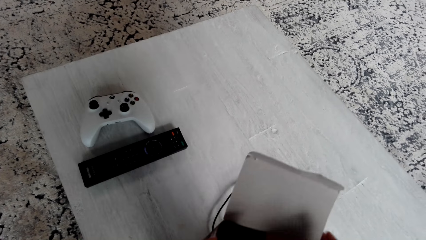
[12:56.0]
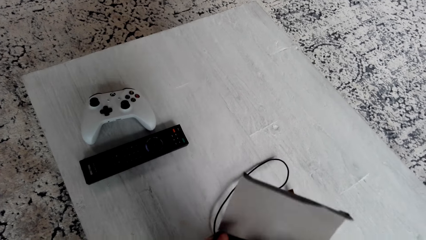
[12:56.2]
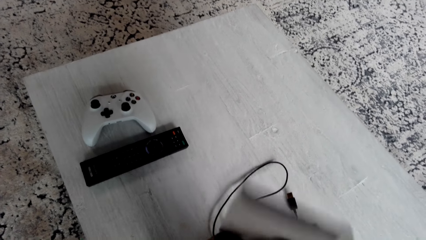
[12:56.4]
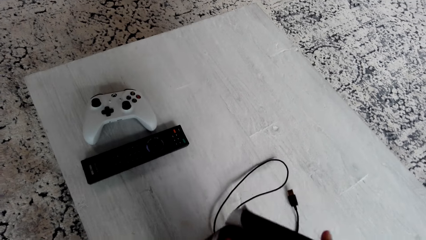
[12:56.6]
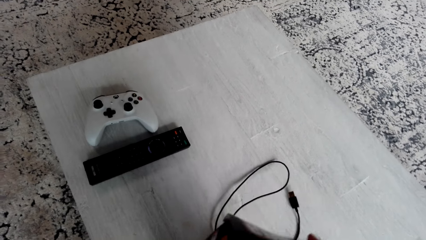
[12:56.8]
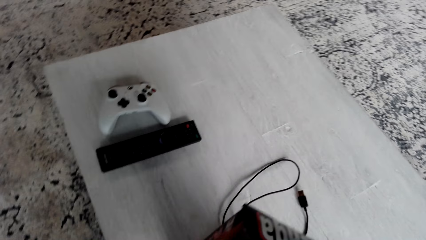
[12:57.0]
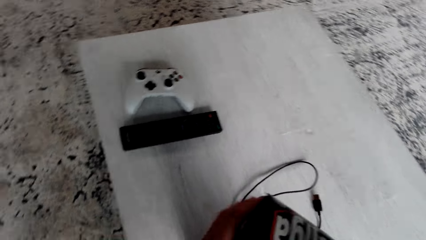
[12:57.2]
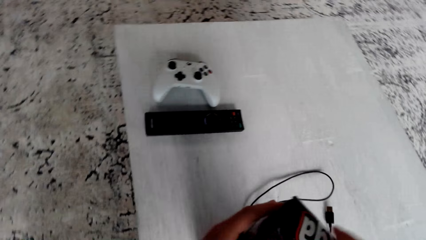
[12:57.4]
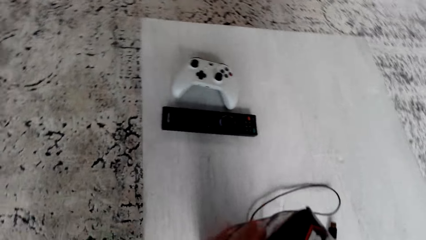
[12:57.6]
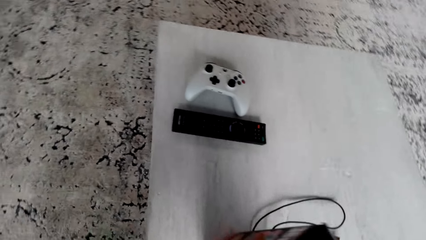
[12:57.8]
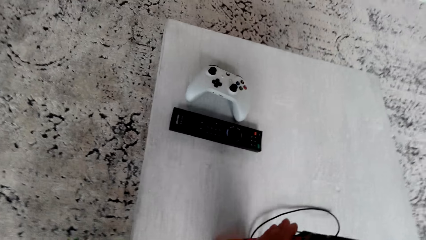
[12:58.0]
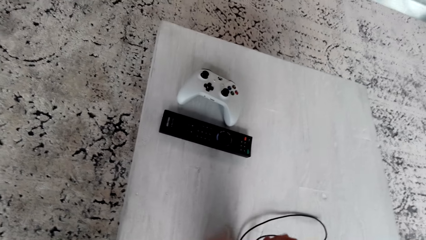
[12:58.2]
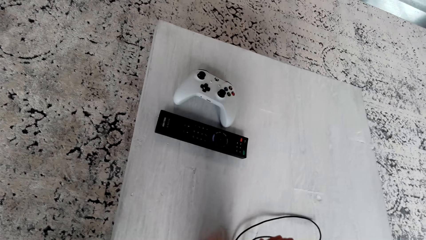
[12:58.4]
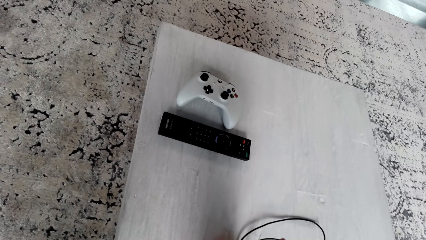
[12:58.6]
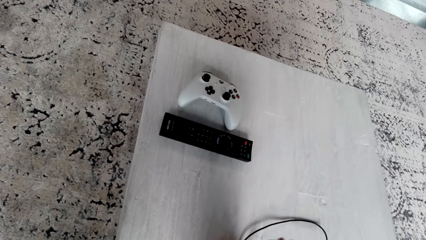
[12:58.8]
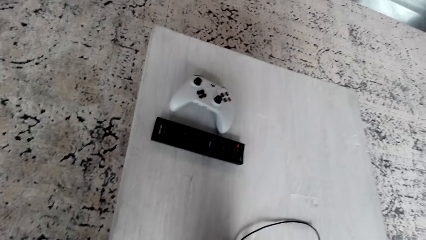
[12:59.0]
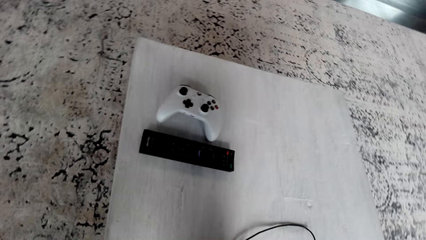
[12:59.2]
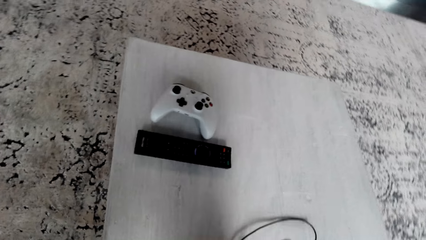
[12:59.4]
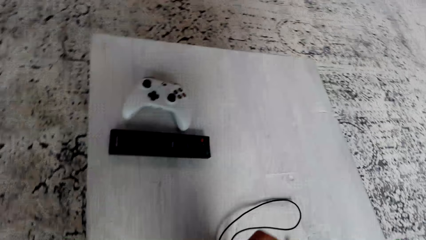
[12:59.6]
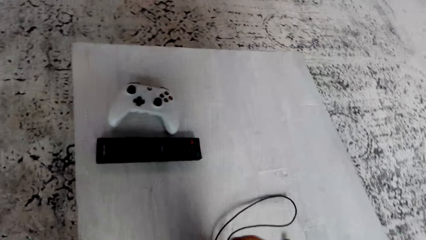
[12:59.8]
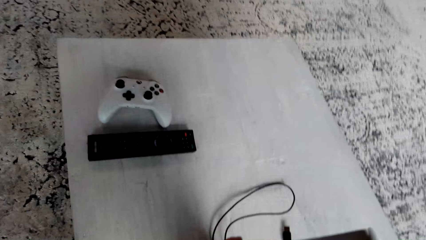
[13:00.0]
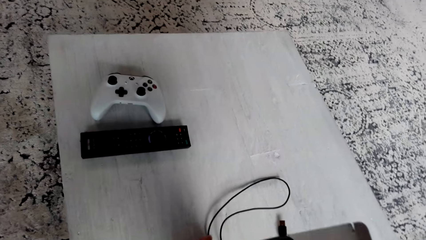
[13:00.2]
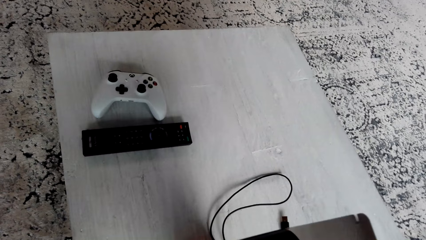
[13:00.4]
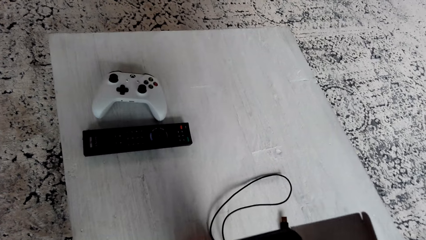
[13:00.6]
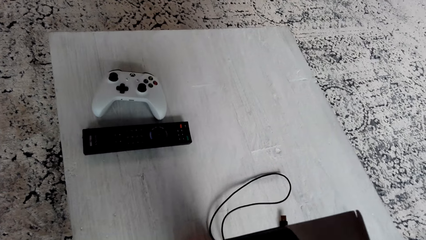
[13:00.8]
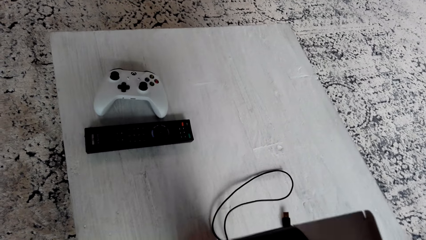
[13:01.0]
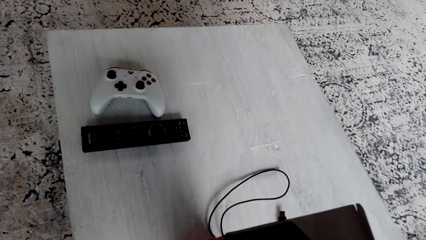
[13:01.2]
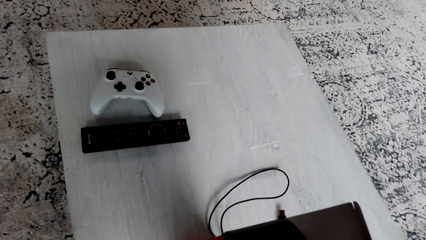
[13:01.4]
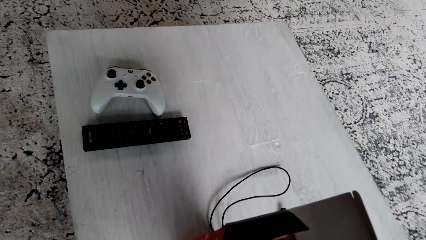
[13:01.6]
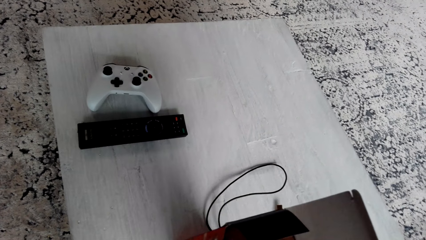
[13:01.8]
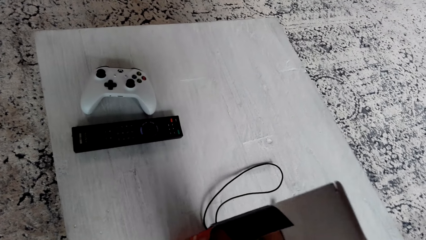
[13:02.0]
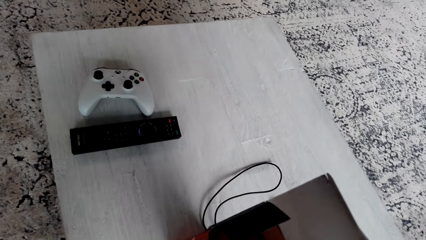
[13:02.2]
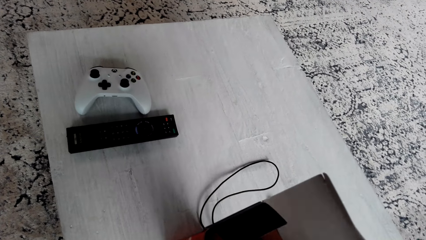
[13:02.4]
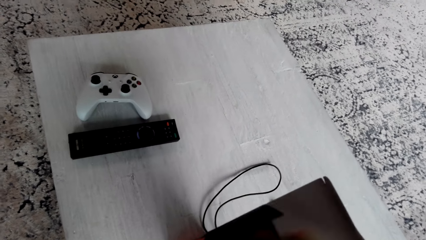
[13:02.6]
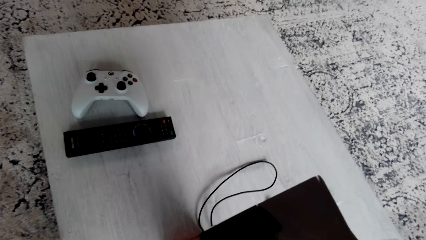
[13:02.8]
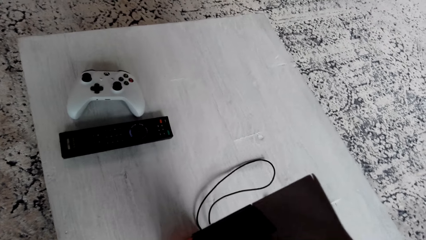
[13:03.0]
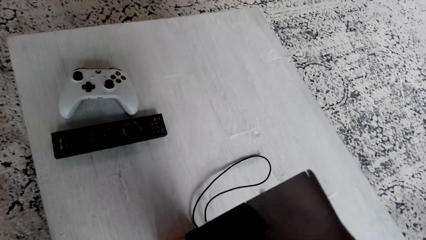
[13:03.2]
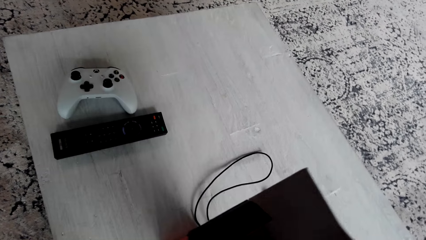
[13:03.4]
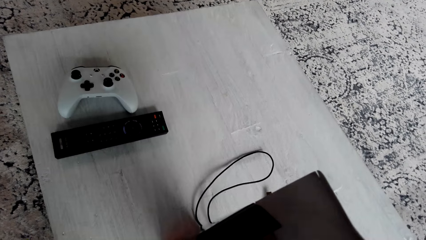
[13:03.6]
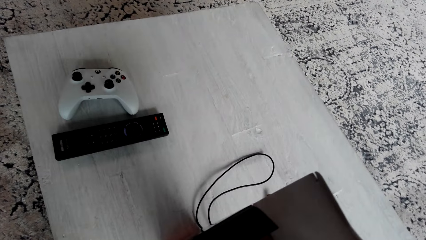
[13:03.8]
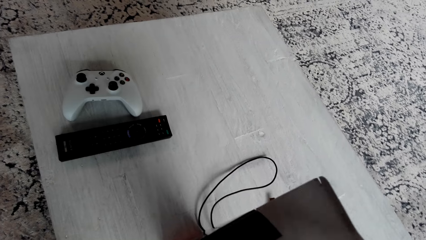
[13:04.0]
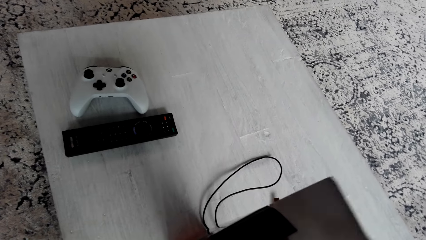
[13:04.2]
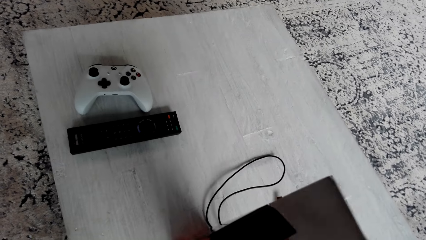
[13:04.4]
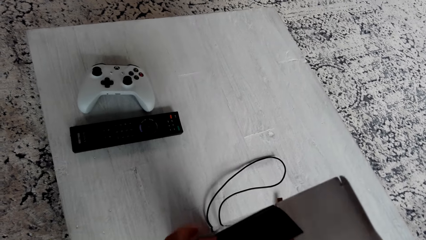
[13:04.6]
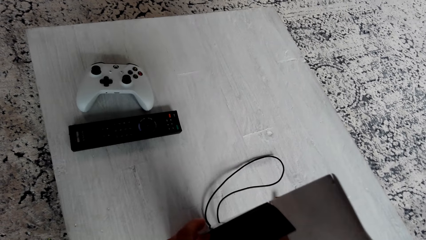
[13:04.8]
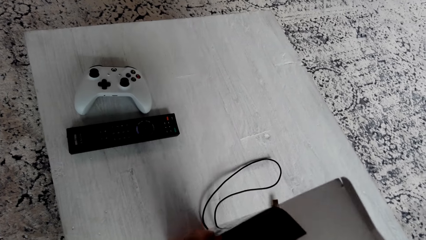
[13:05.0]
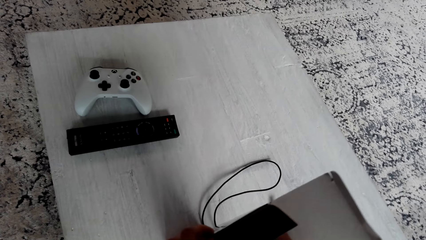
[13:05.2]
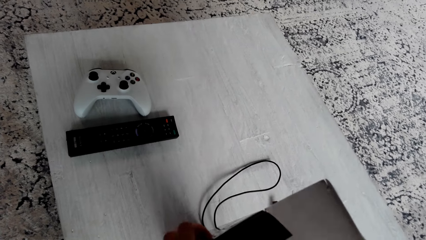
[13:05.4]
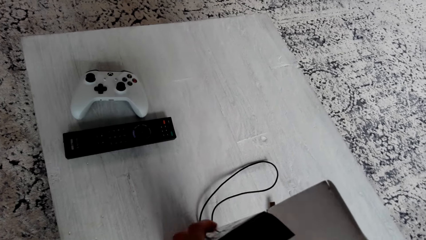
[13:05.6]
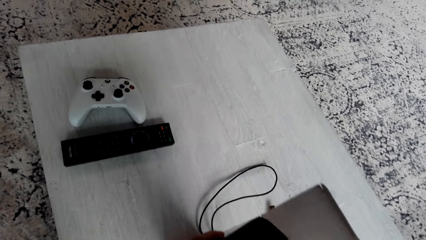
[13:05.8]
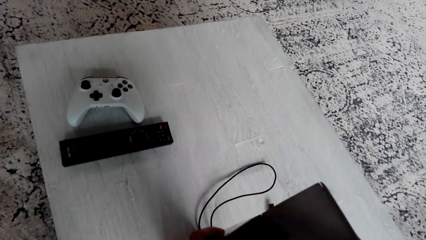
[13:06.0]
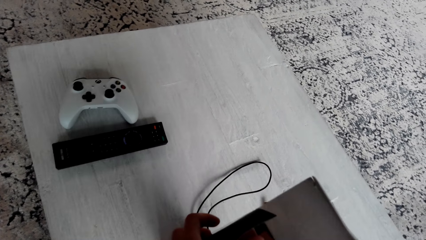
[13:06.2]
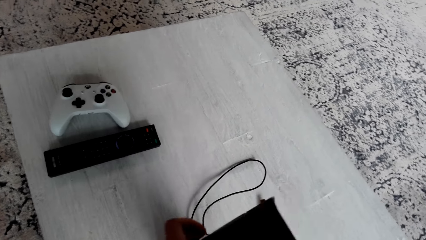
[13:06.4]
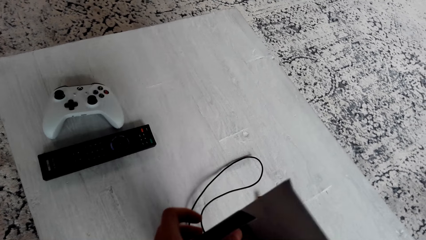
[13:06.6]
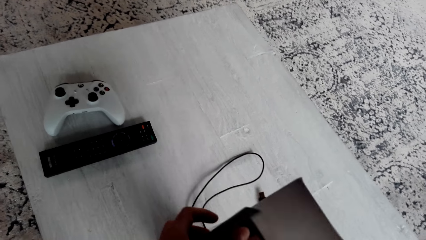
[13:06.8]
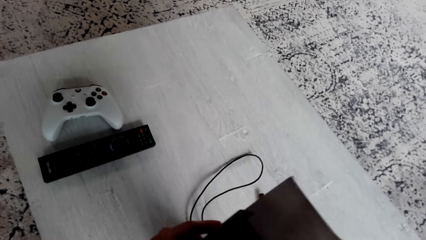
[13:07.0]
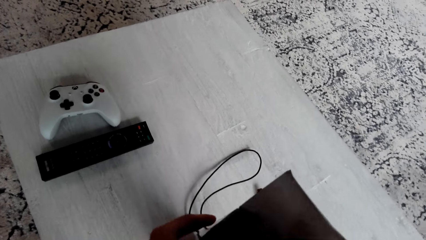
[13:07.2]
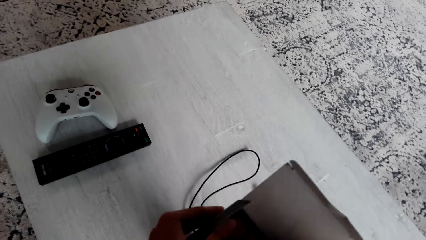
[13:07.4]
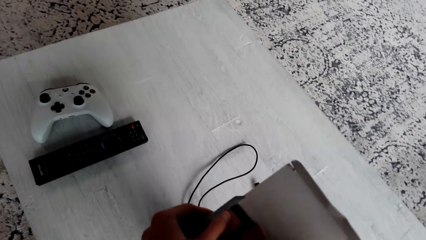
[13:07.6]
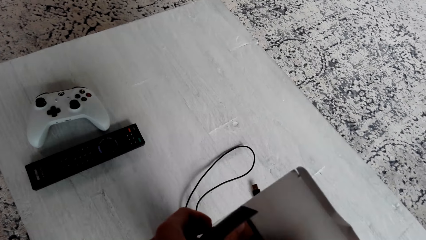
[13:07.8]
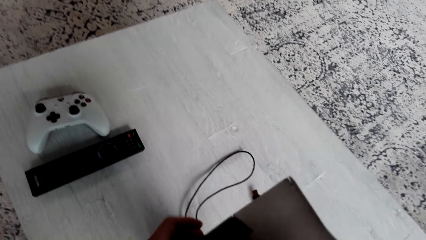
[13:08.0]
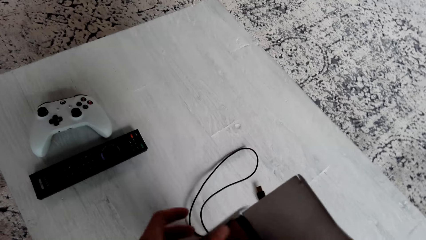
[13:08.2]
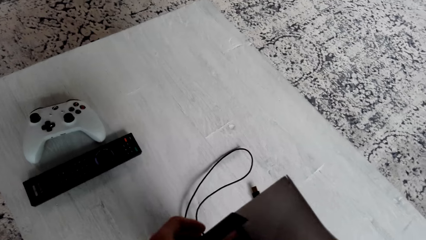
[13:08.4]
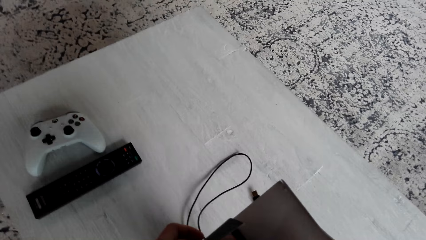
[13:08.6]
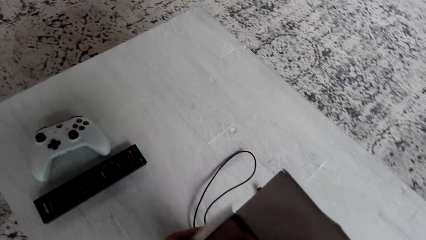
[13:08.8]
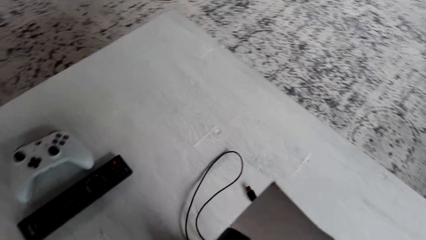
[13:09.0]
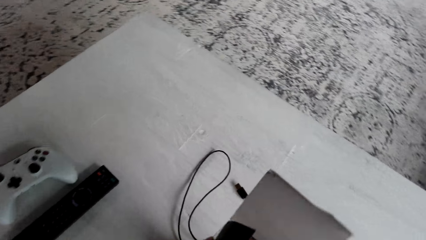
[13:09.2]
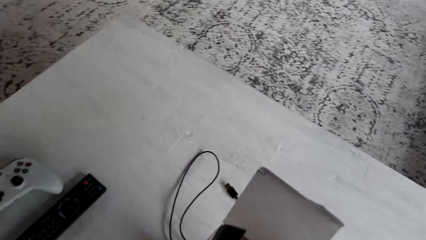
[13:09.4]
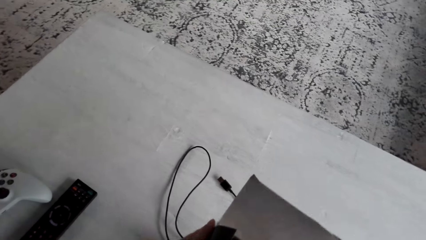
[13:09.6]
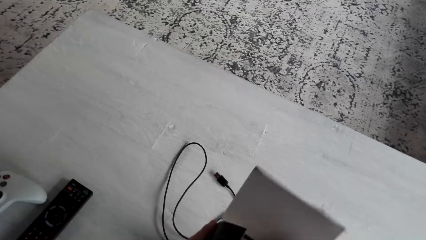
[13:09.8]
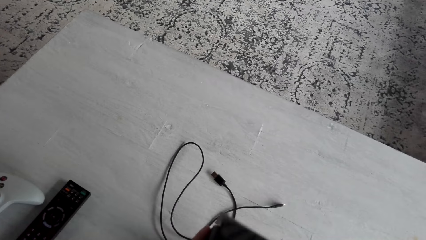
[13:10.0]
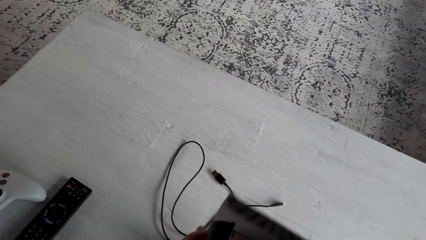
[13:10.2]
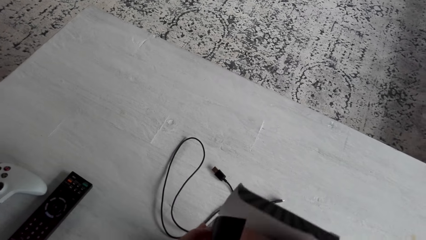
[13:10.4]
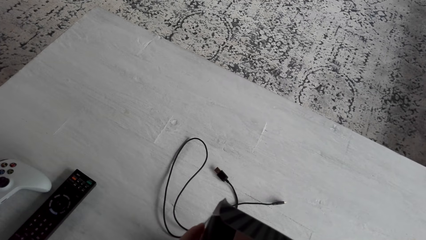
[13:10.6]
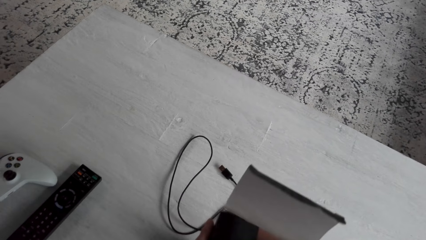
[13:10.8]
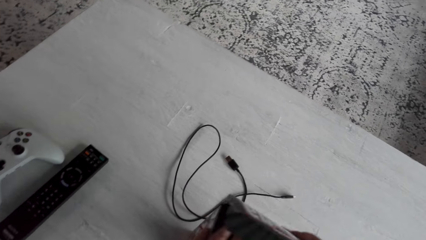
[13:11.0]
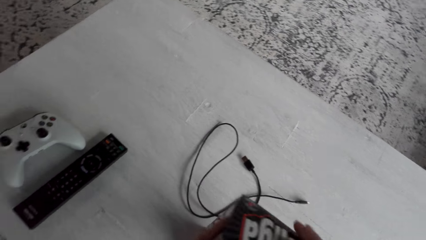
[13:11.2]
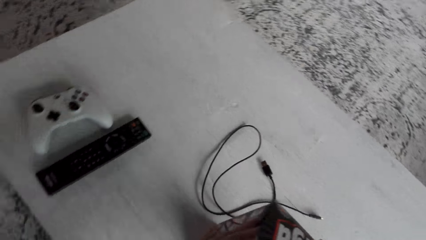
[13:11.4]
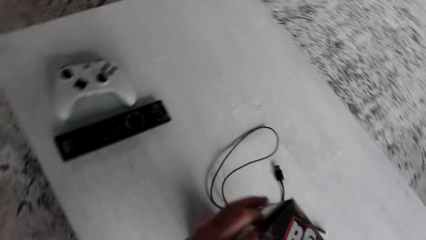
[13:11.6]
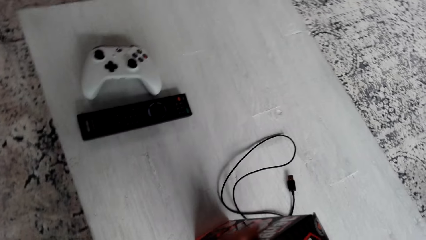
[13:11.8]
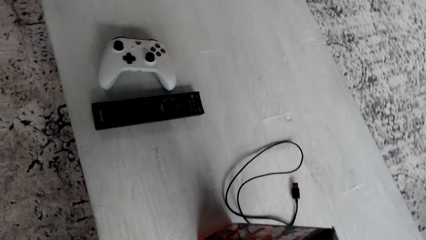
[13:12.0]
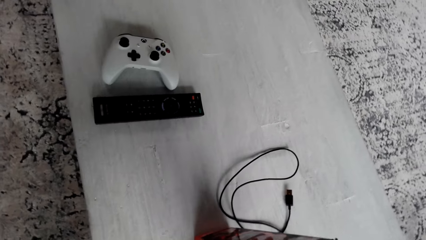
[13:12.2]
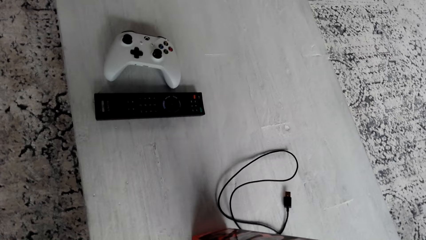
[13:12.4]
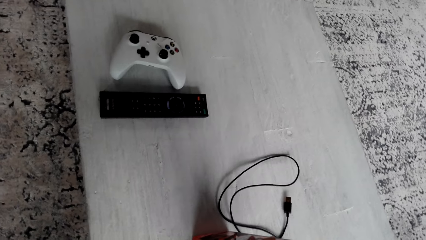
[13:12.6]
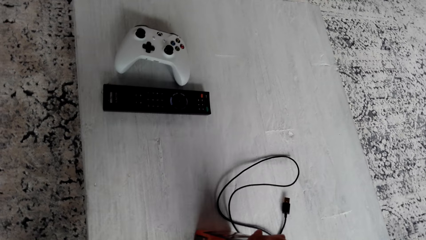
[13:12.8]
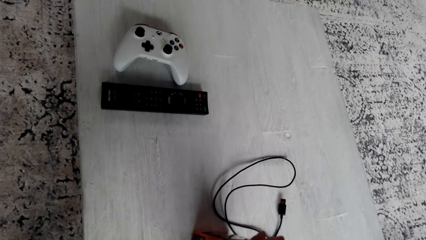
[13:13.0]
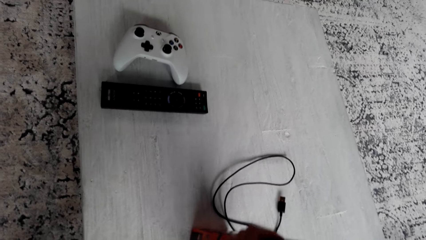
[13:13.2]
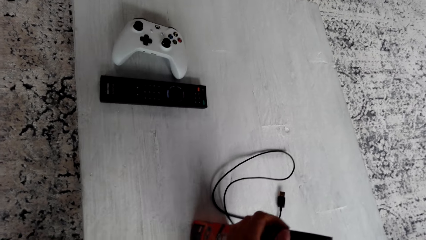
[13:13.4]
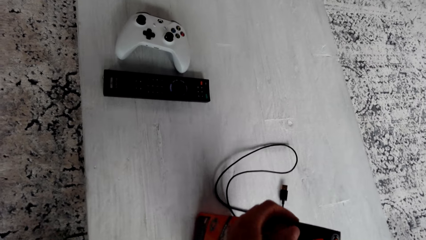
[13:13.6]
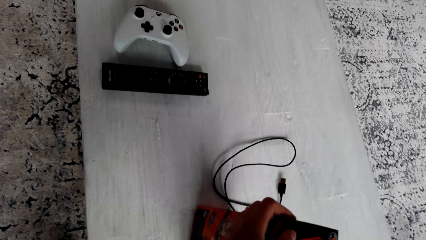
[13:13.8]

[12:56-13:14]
The camera wearer puts a jenga block in the box. They look around. They put a jenga block in the box, and put a jenga block in the box again. They close the box. They put a jenga block in the box. They close the jenga box.
